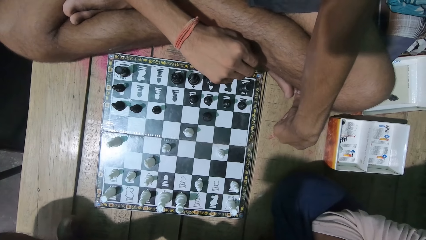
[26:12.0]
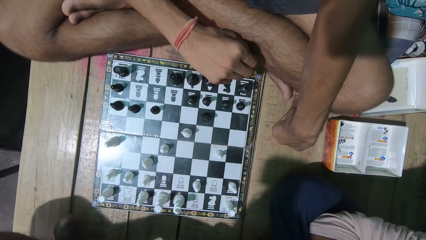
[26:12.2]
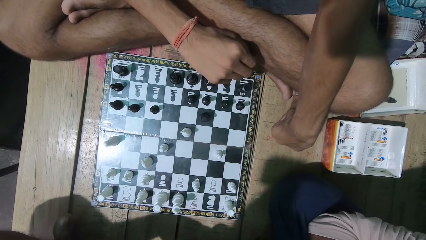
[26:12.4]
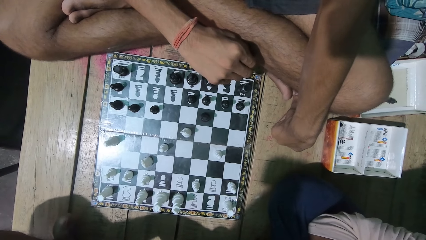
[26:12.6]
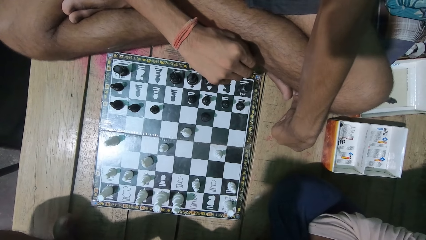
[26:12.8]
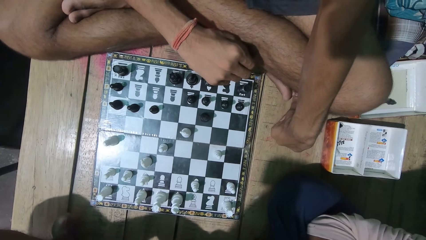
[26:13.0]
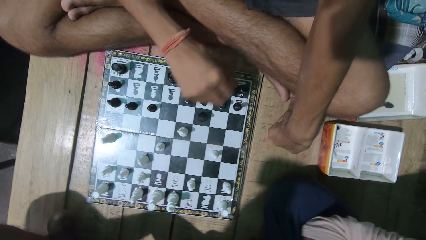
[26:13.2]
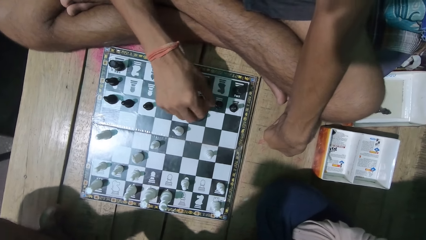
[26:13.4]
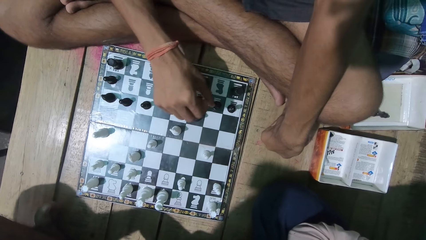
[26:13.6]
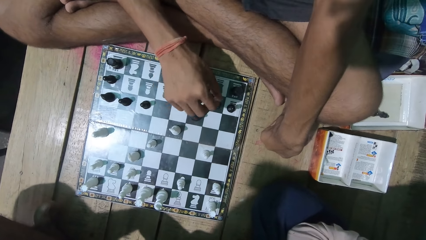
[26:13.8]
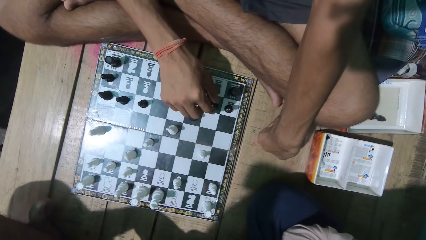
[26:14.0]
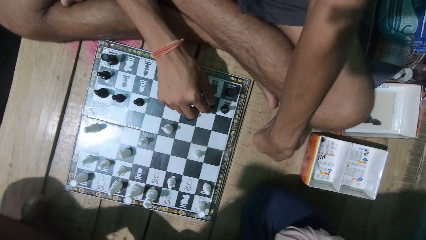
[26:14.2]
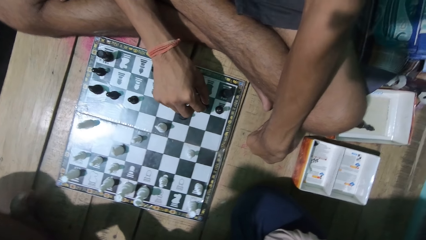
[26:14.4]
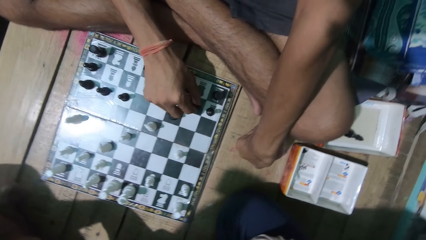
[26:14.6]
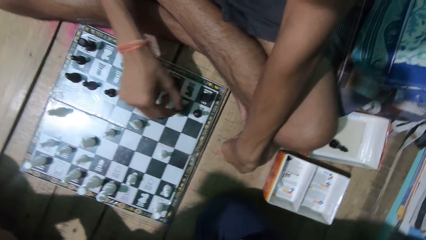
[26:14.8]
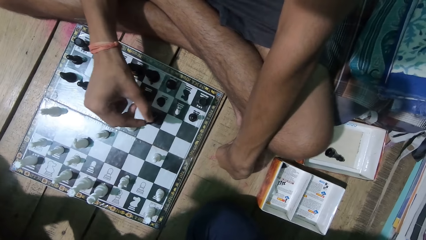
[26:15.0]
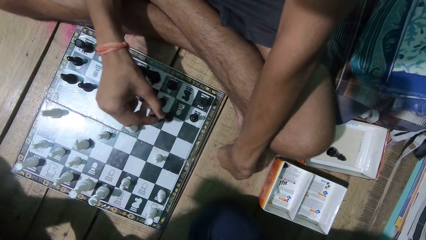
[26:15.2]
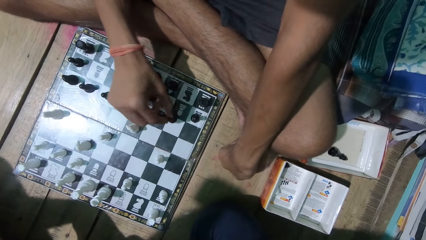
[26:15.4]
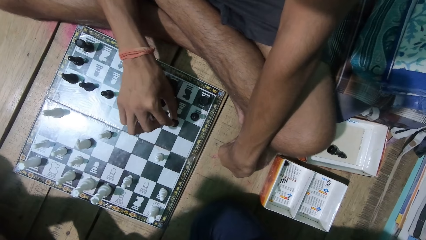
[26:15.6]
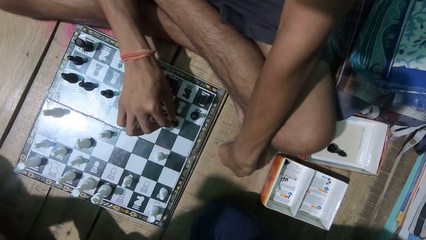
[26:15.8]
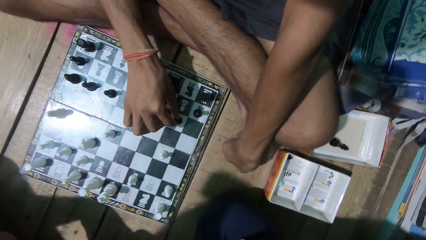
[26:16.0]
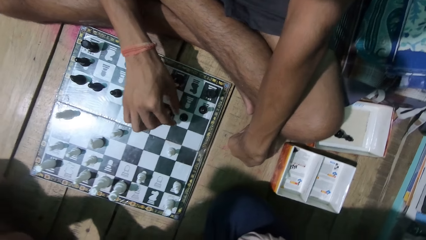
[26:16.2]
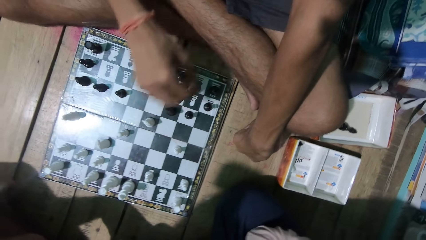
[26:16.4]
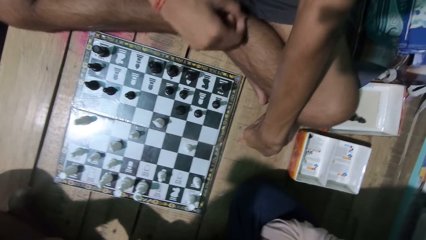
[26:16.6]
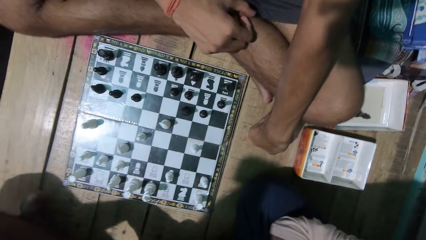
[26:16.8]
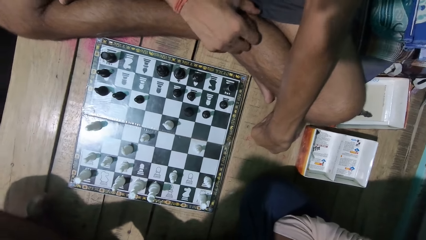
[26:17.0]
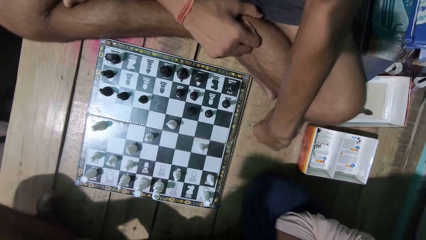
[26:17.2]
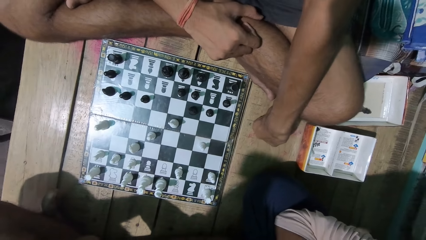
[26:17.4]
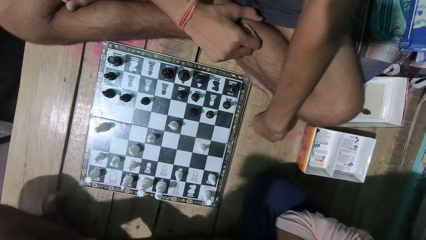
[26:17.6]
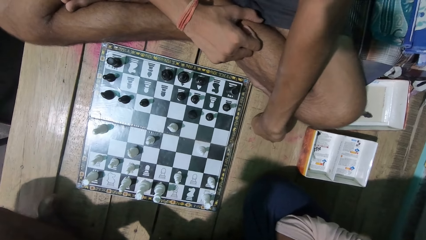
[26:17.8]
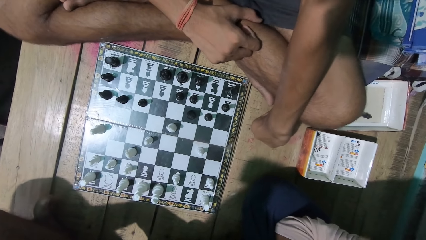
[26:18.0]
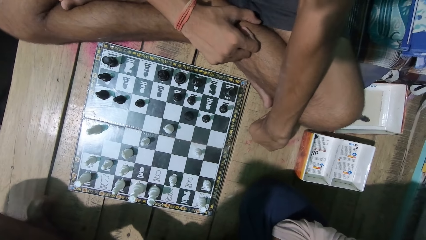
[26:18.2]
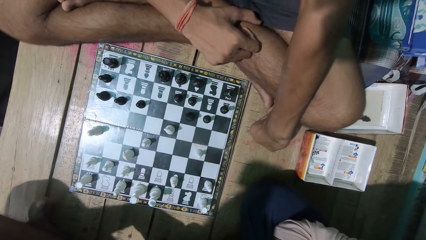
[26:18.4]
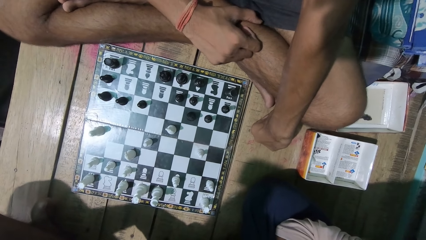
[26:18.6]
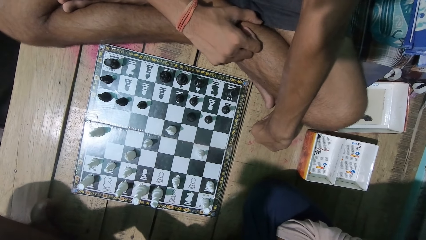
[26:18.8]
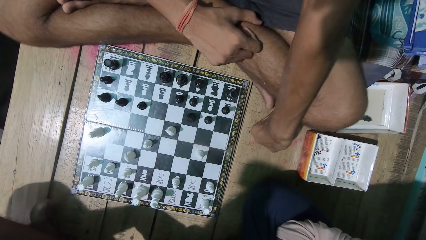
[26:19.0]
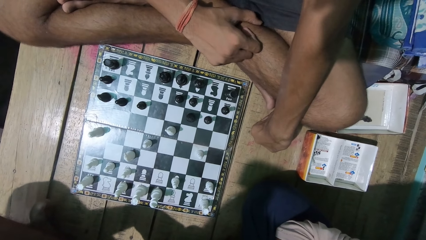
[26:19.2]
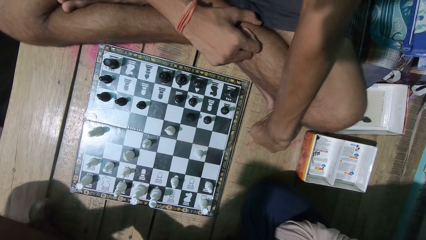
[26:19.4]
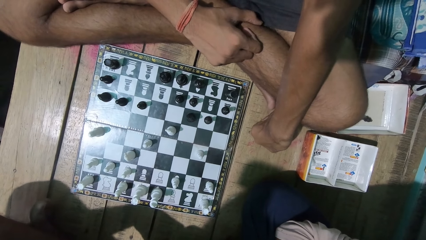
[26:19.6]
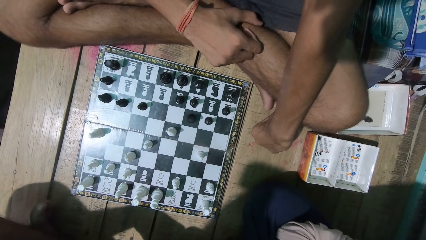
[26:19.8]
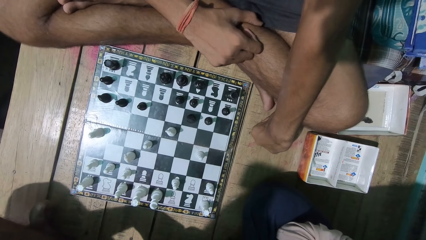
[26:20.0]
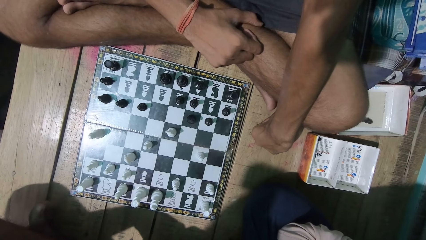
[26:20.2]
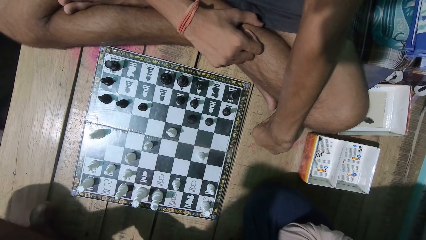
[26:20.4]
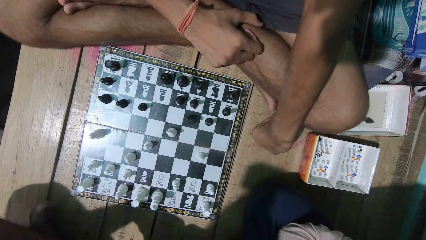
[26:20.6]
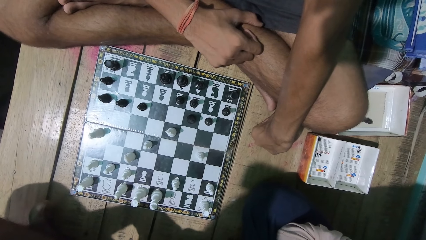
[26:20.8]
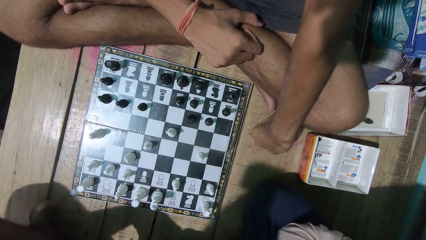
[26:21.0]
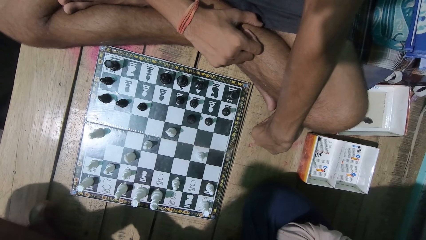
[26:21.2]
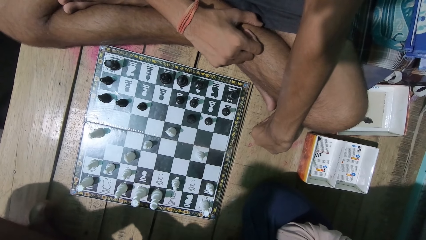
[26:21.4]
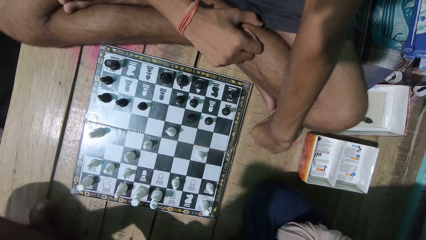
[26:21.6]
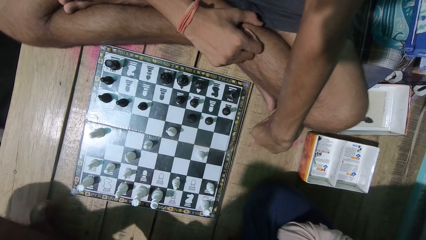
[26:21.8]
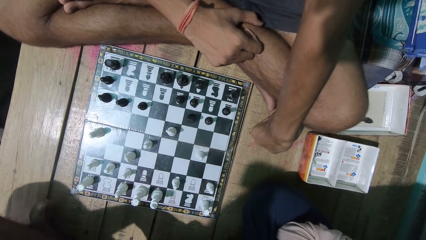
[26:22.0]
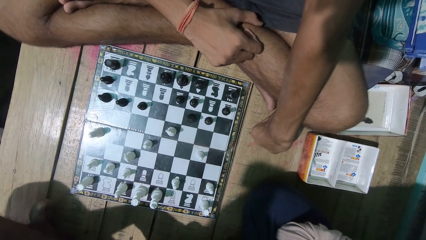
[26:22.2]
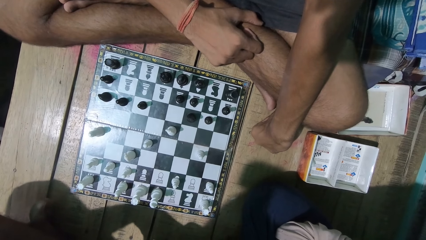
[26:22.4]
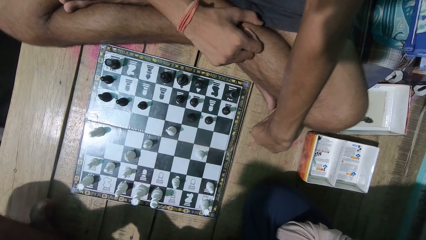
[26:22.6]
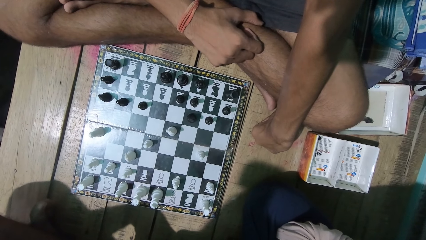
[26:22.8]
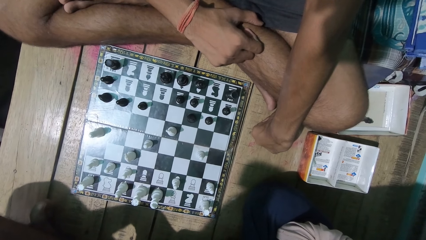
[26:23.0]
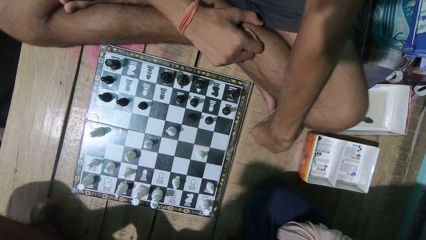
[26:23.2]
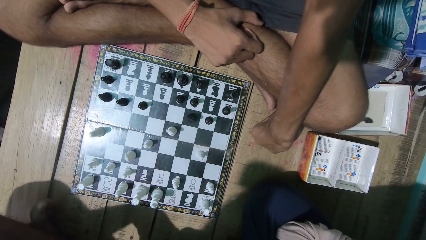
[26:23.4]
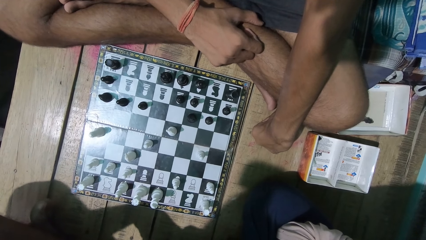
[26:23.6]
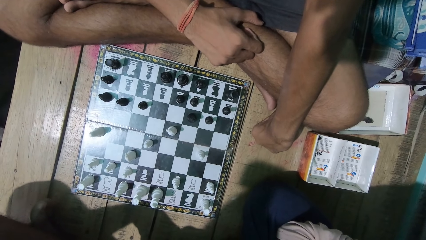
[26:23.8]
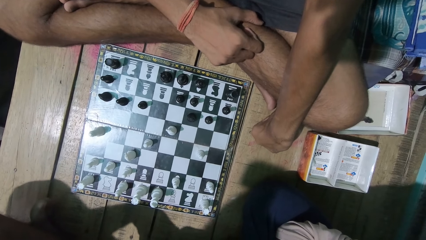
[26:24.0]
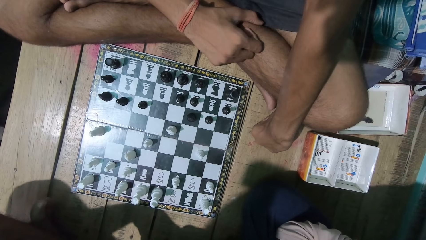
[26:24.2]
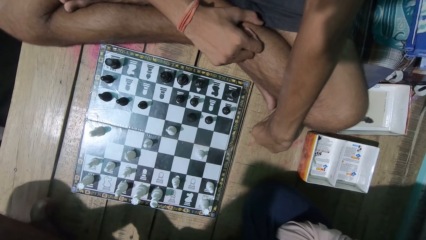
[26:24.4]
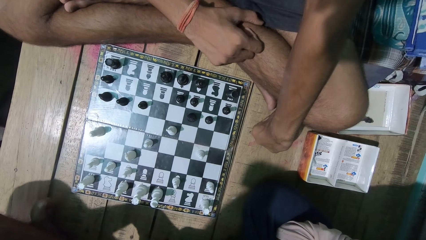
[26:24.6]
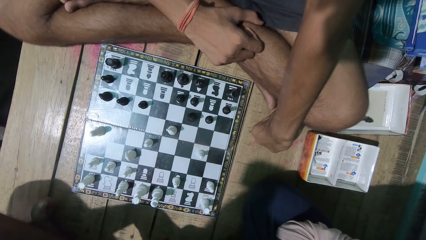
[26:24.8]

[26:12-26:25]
The camera wearer plays the chess game. A man moves and plays the chess game with the camera wearer. The camera wearer looks at the chess game with the man.

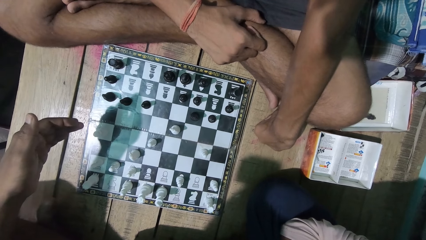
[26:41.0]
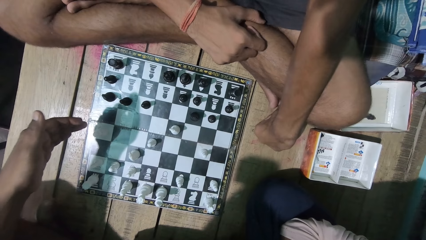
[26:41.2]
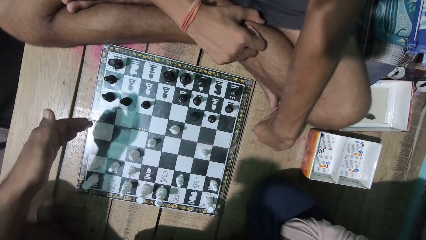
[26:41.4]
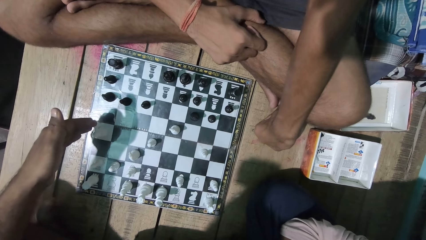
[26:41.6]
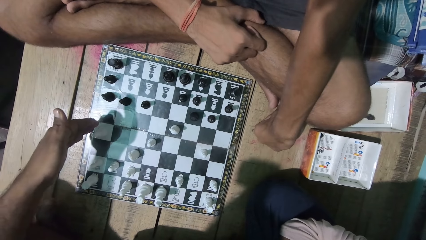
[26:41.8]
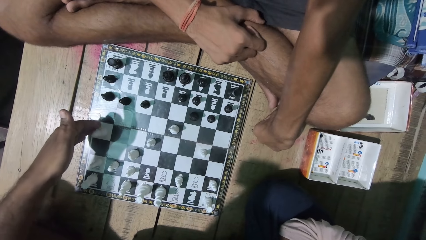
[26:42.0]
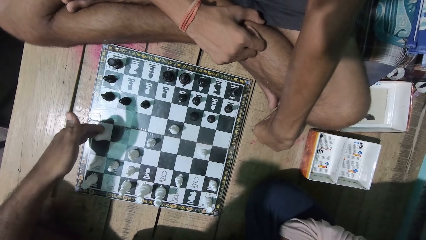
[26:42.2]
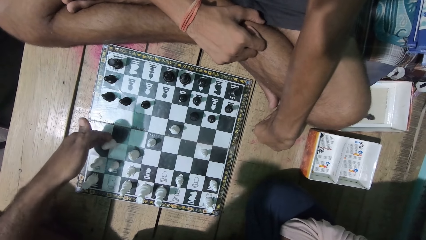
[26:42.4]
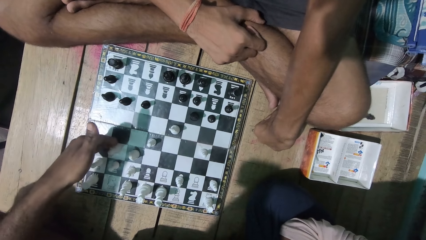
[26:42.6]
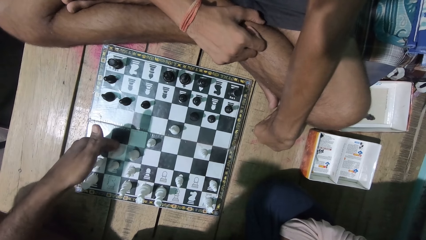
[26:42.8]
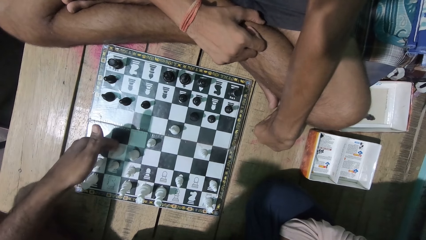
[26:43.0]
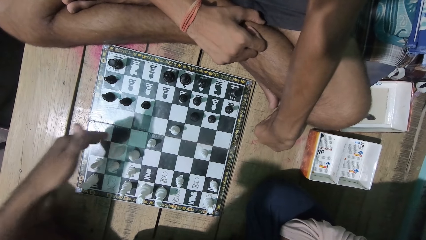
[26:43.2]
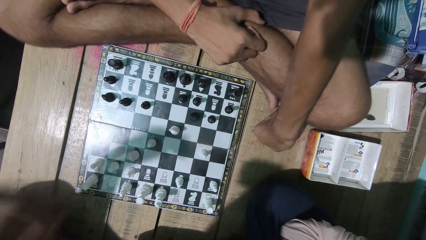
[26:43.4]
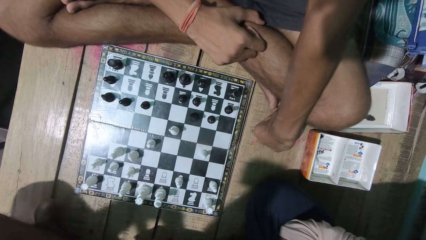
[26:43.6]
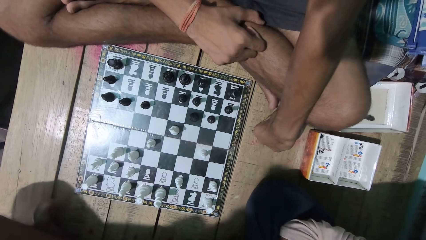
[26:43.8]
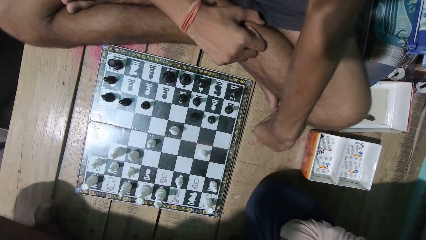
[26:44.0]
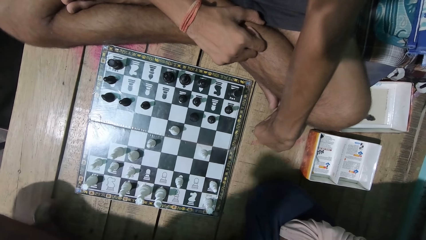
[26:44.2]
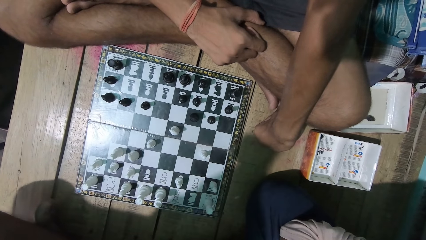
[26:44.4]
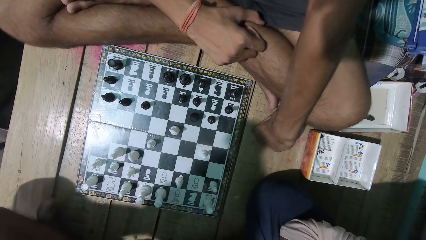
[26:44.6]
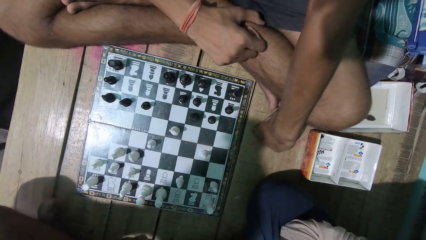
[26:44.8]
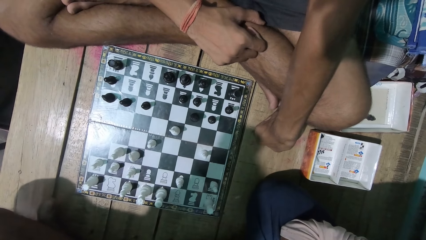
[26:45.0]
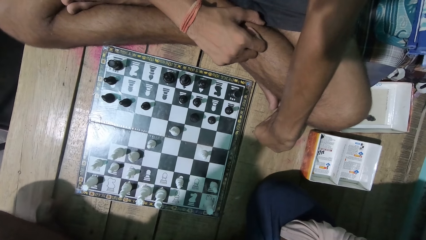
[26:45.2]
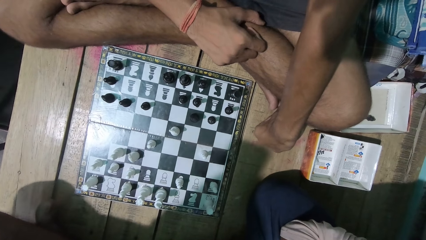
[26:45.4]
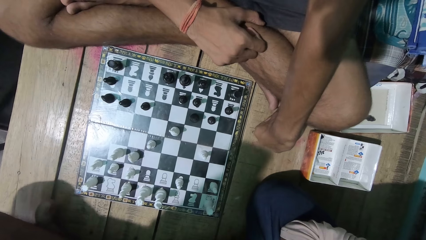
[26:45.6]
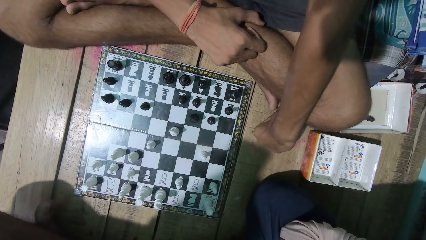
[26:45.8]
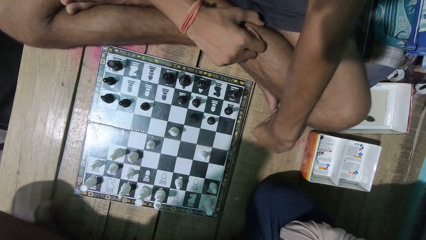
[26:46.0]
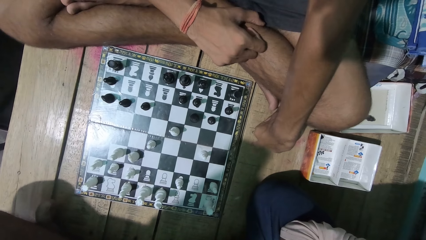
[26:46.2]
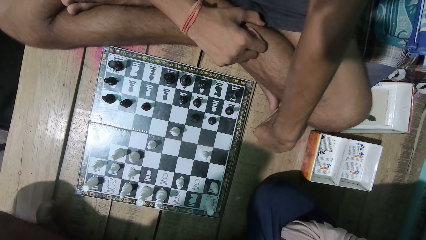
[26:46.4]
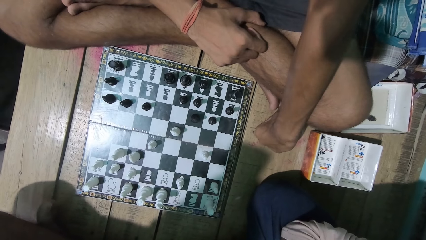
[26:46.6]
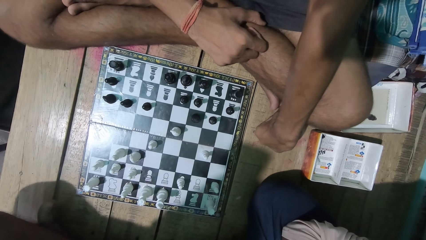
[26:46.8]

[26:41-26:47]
A man plays the chess game. The camera wearer looks at the chess game with the man.
